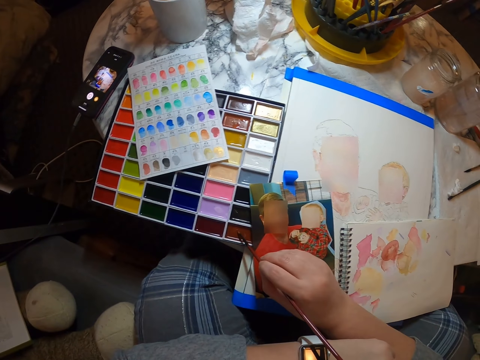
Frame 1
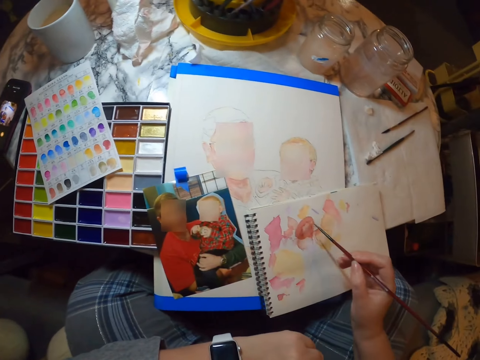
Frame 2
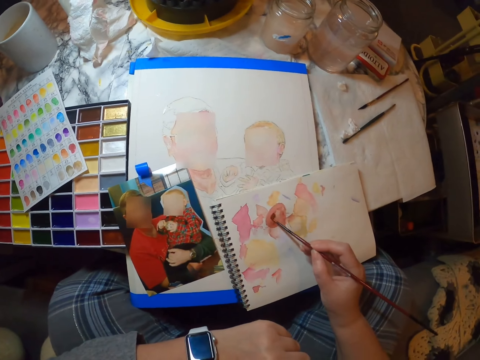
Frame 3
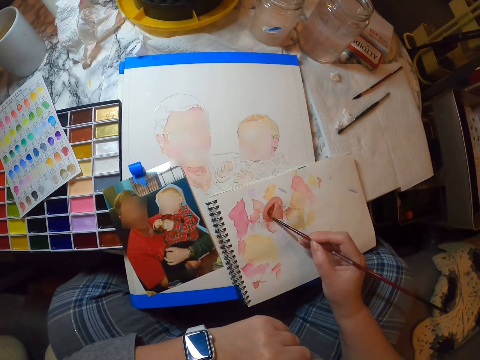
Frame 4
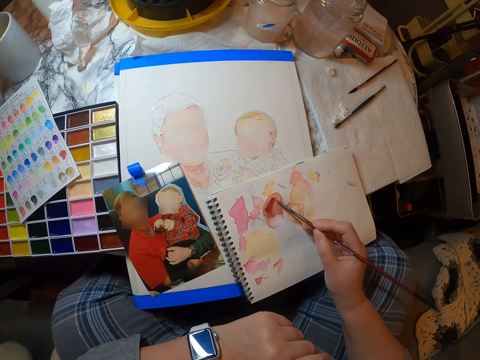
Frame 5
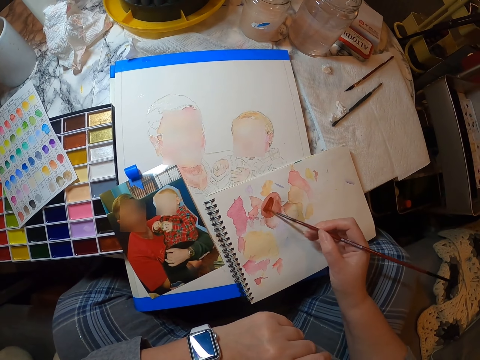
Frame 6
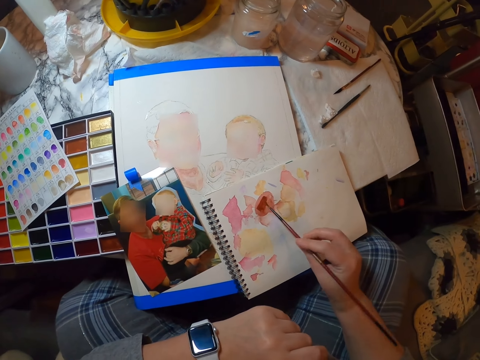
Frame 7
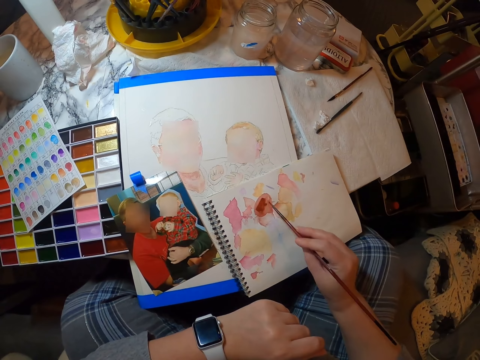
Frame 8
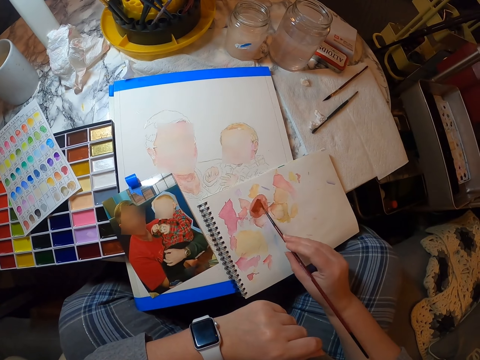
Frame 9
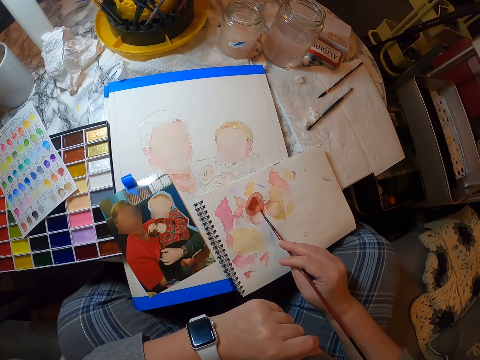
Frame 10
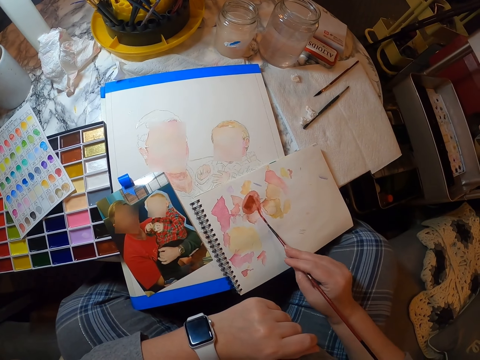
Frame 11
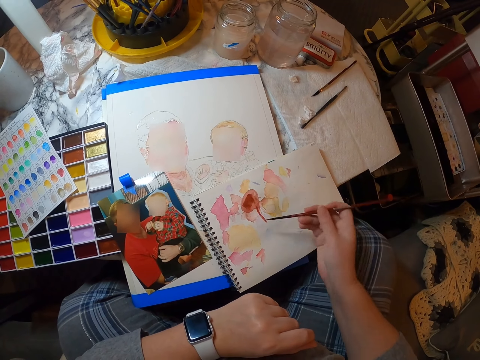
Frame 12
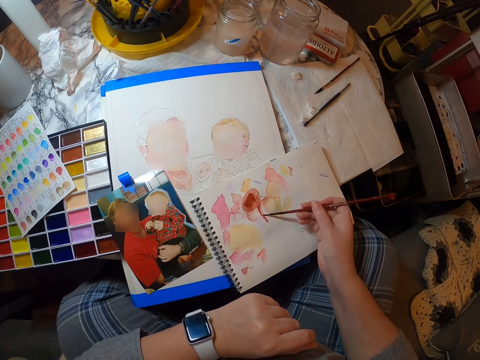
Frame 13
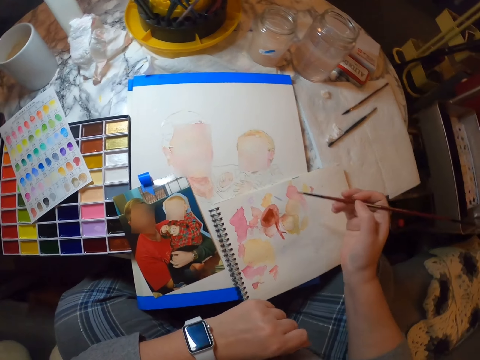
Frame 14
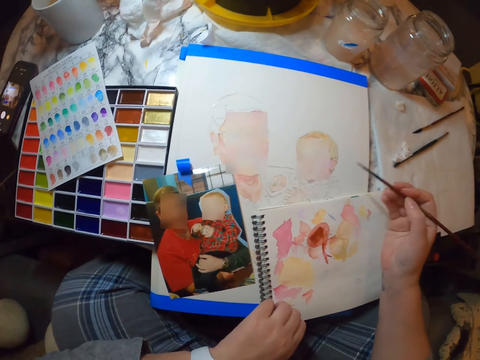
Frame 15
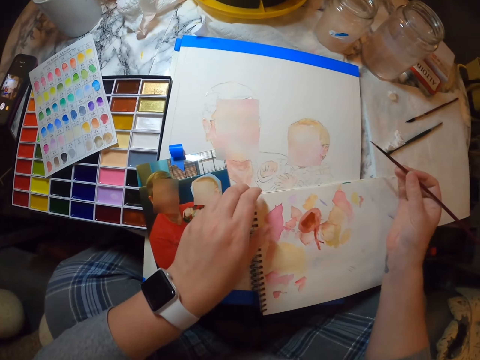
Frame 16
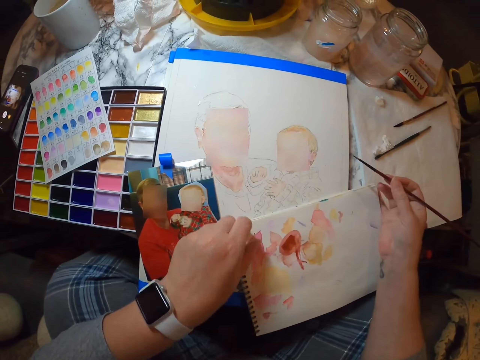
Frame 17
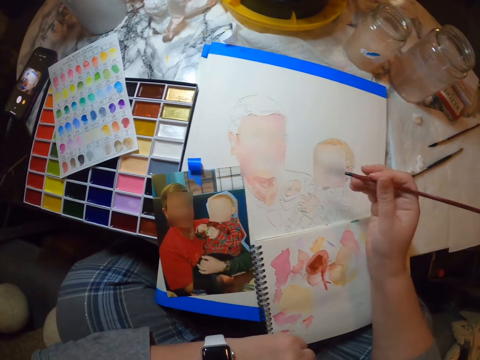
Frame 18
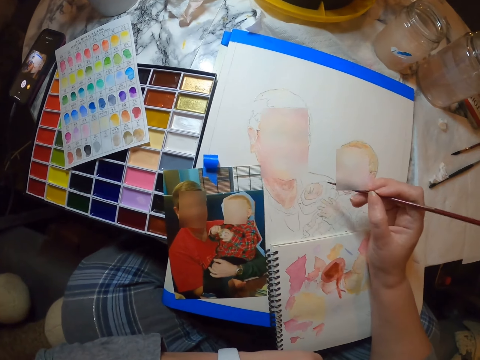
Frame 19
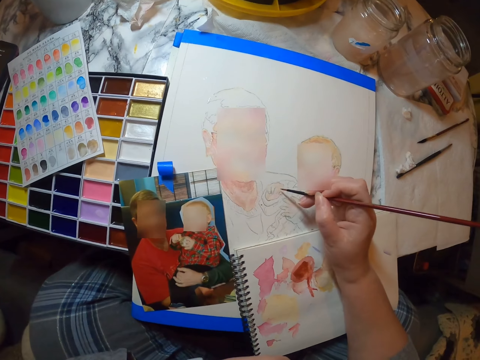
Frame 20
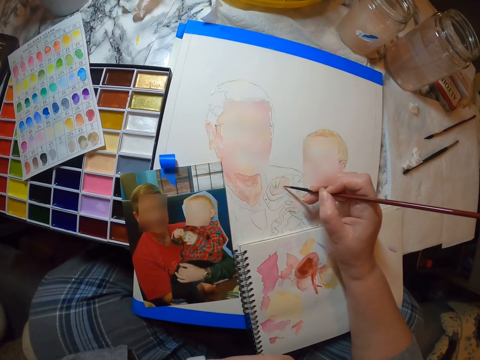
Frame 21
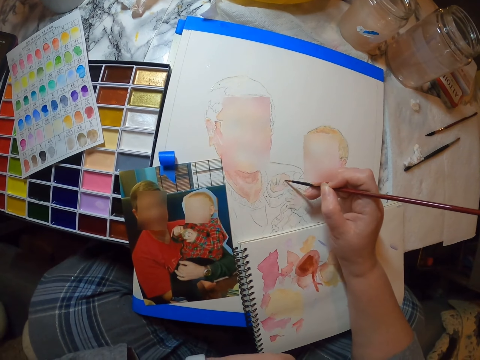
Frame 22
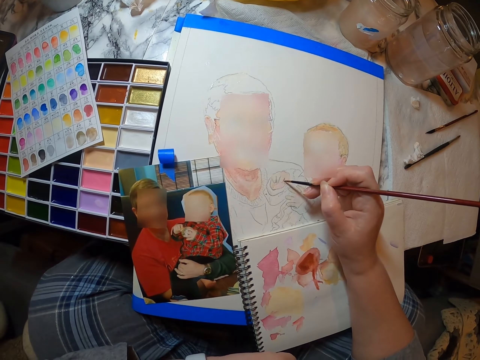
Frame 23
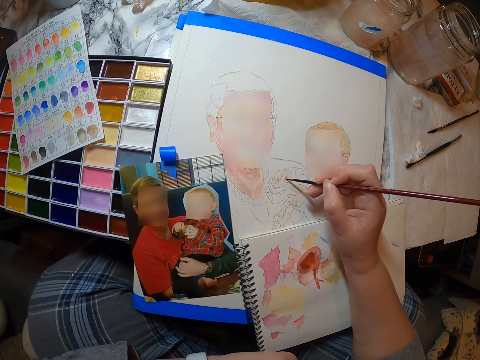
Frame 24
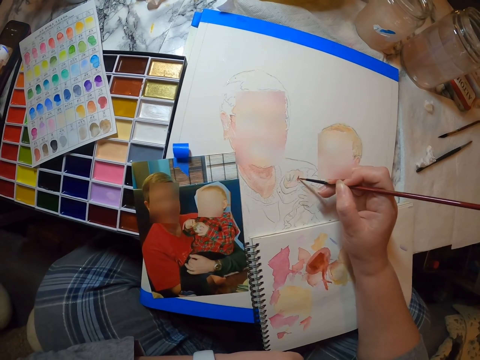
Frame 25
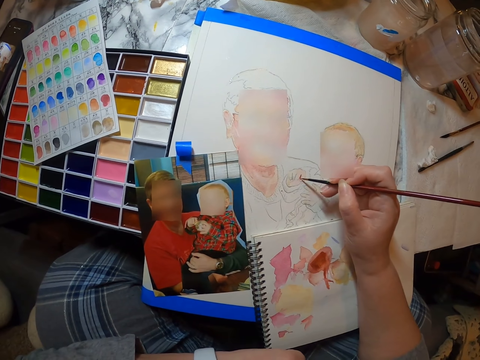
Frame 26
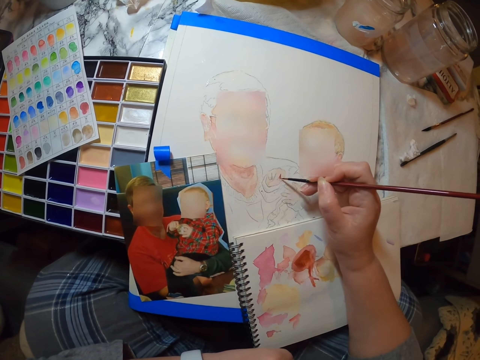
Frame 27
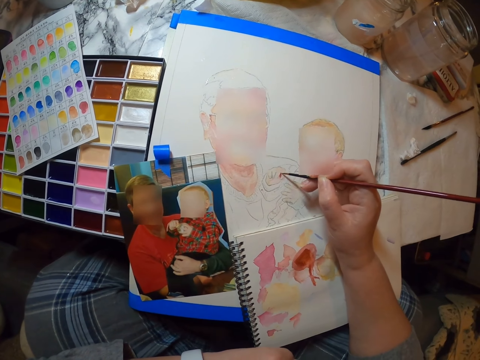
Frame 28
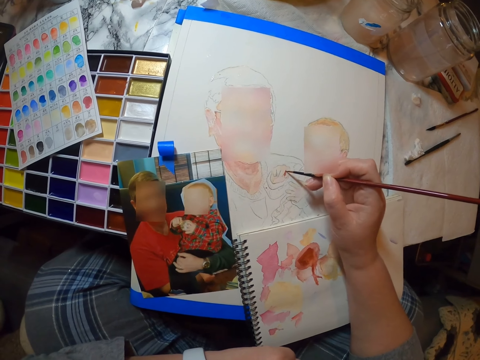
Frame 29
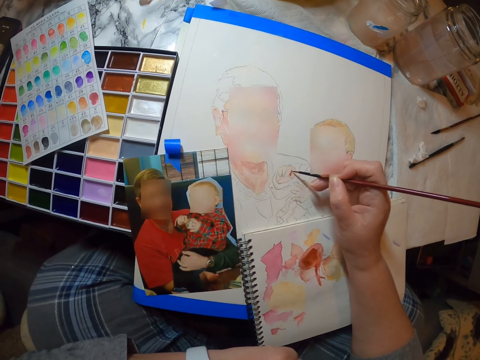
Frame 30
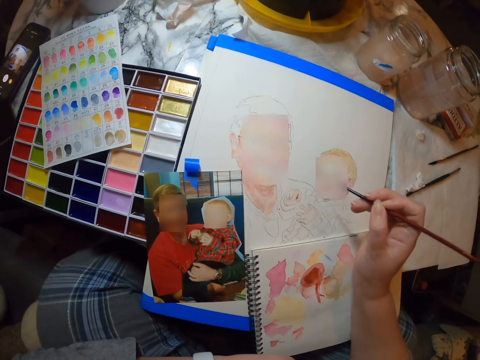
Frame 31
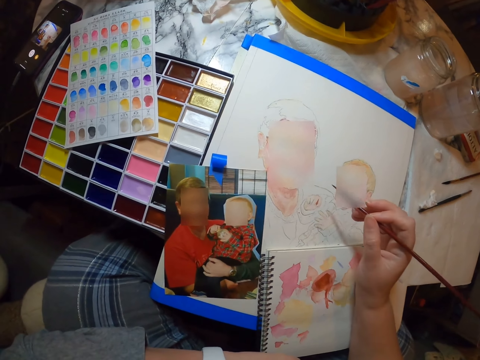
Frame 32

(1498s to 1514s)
The camera wearer rubs a brush on a color. They mix the paint. They paint on a notebook. They mix the colour. They adjust the notebook. They paint on the book. They paint a portrait.
